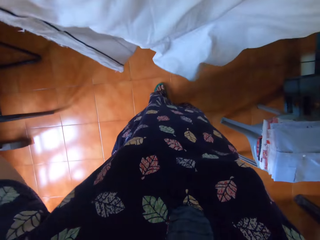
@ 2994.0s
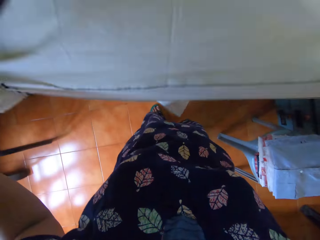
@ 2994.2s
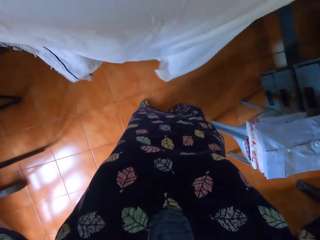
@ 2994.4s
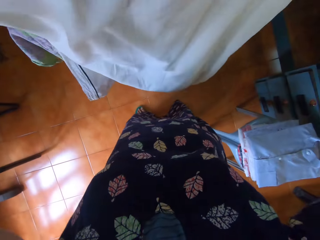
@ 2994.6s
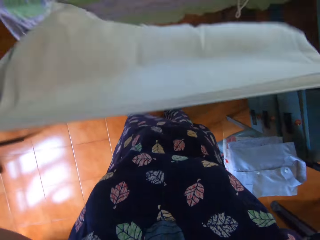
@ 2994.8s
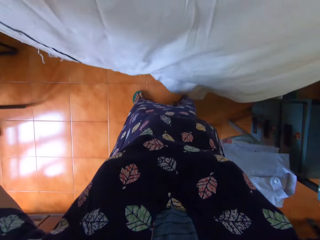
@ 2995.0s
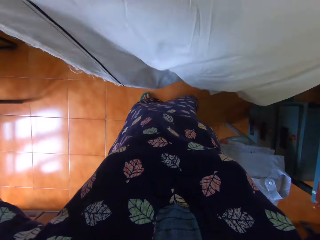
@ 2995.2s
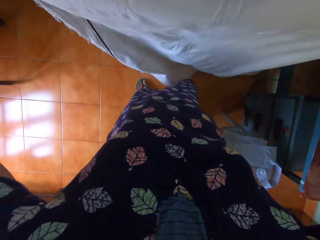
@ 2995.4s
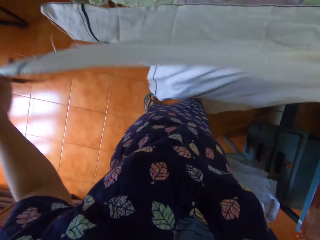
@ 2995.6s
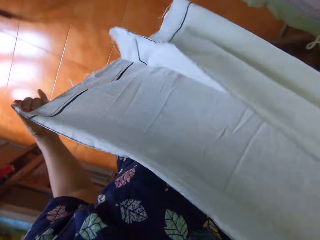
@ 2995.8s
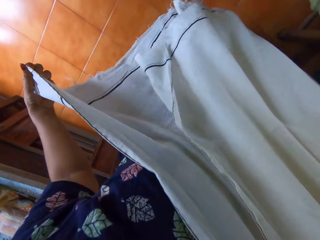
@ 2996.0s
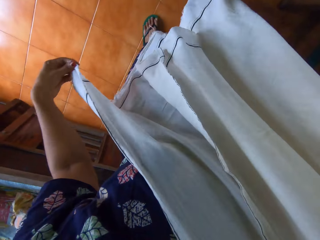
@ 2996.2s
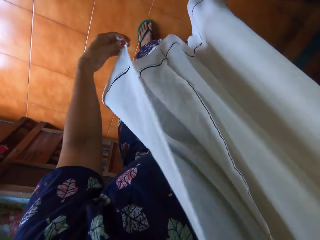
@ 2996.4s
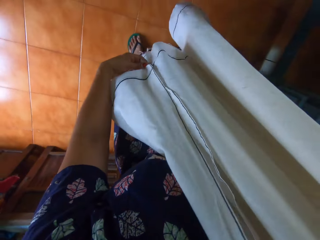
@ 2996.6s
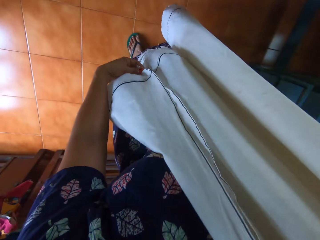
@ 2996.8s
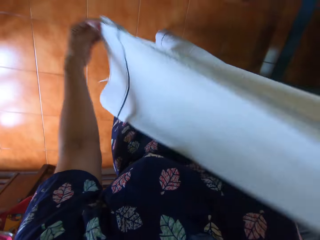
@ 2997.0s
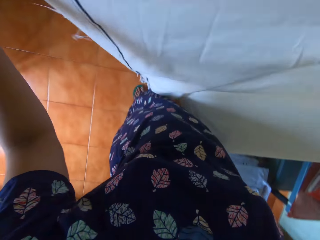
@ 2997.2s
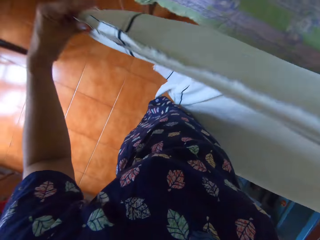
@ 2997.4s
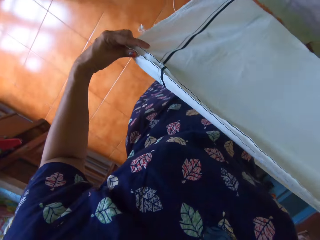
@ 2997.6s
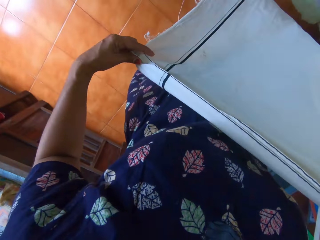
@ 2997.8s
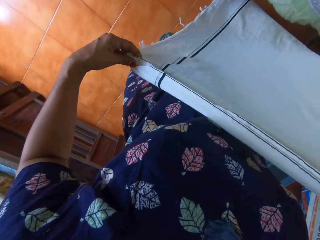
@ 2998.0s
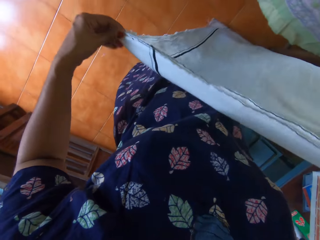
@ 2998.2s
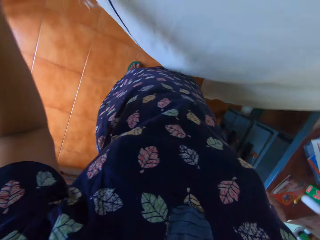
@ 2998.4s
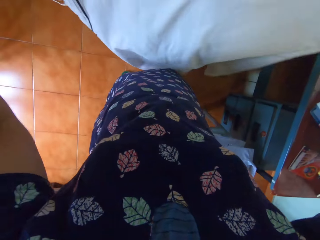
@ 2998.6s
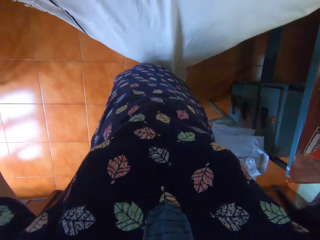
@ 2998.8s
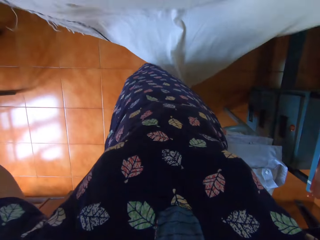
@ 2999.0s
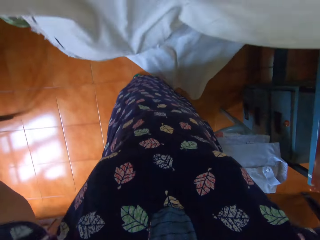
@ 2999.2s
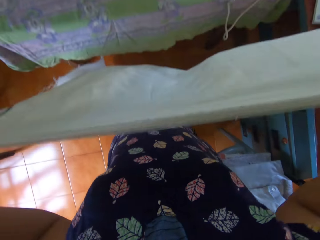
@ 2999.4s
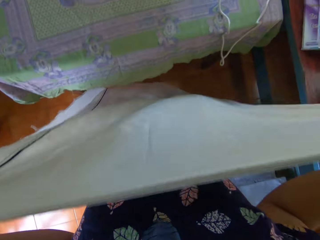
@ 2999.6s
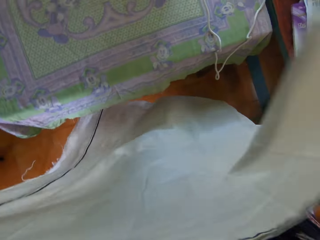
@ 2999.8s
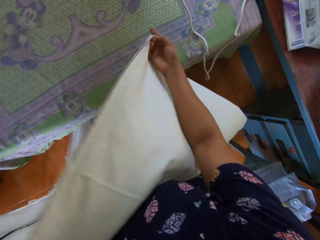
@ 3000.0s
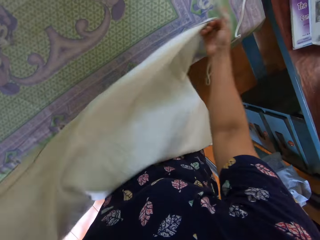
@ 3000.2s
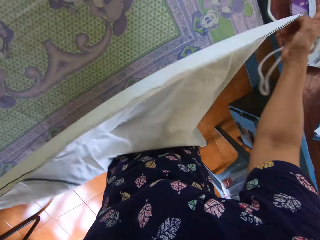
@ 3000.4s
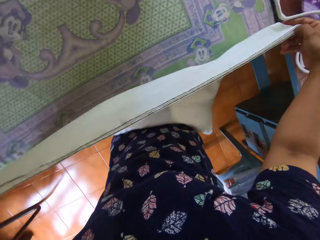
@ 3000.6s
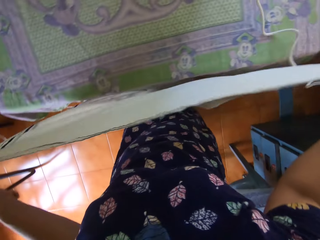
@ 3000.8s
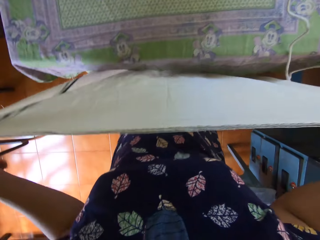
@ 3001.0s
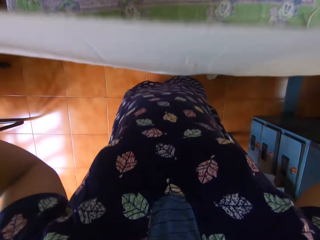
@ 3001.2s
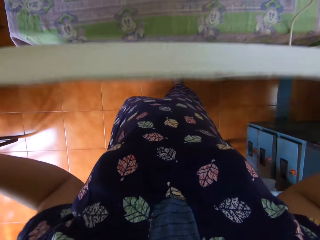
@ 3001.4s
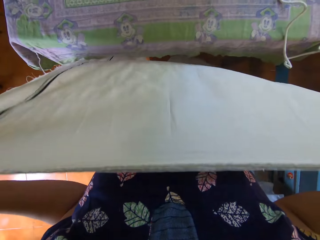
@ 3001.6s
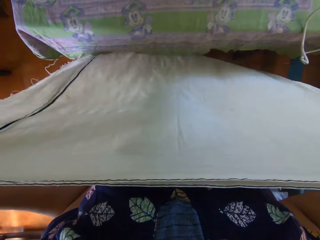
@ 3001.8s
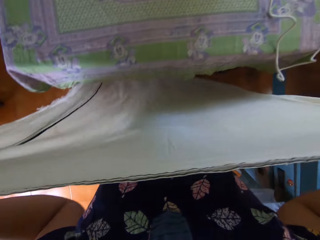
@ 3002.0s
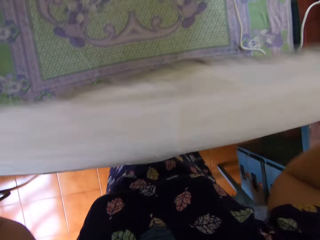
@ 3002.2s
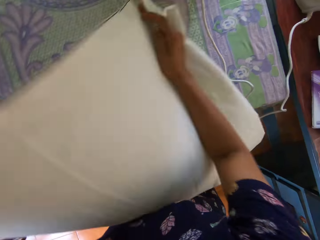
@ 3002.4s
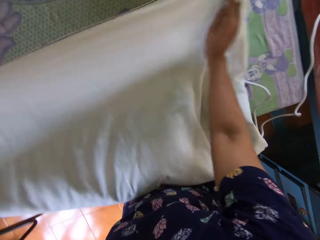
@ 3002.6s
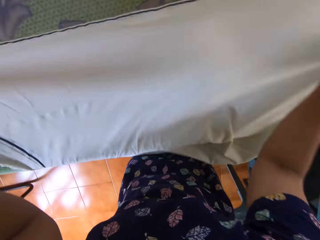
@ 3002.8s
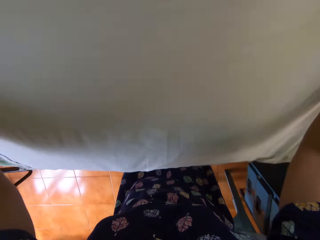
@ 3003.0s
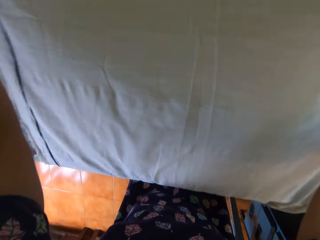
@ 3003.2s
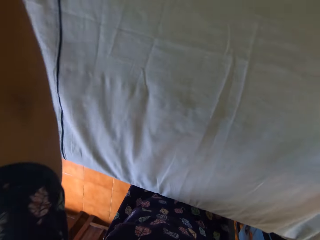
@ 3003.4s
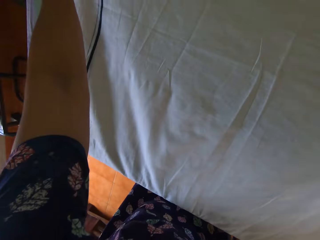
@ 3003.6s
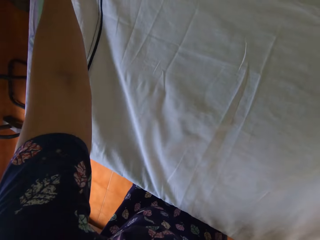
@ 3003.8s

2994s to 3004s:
The camera wearer holds up the bedsheet with both hands. She flaps the bedsheet with both hands and lowers the bedsheet with both hands. She folds the fabric. She adjusts the ends of the bedsheet with her left hand. She holds up the bedsheet with both hands. She lifts up the fabric. She moves the iron's cable with a finger. She stretches the fabric on the table. She lifts the fabric with both hands. She spreads the fabric on the table.

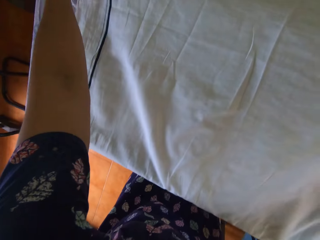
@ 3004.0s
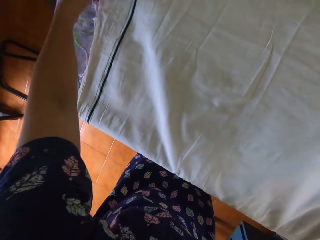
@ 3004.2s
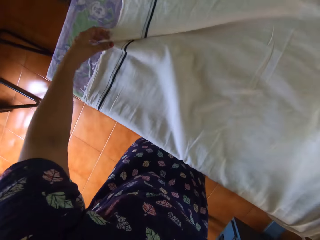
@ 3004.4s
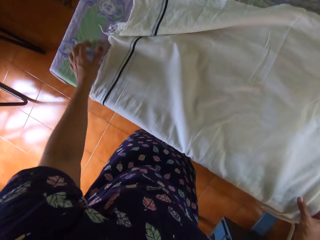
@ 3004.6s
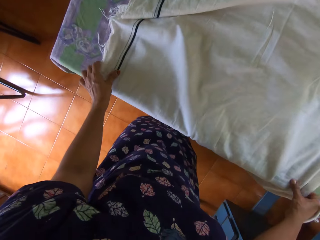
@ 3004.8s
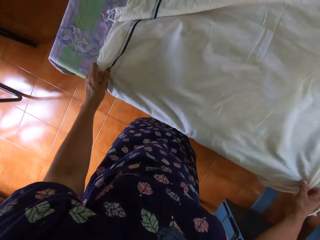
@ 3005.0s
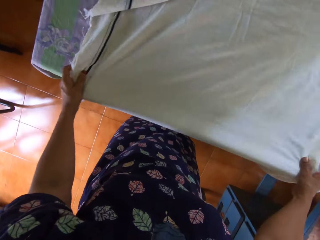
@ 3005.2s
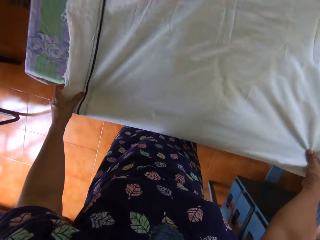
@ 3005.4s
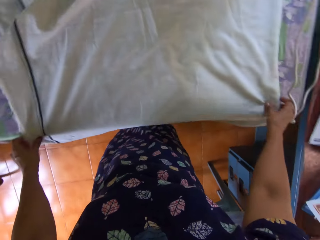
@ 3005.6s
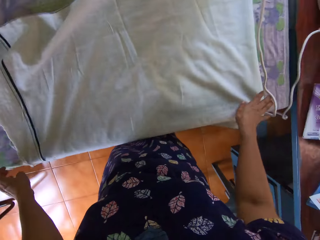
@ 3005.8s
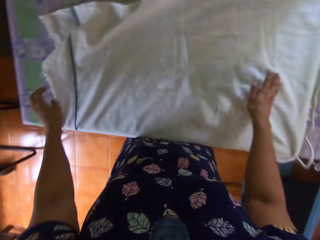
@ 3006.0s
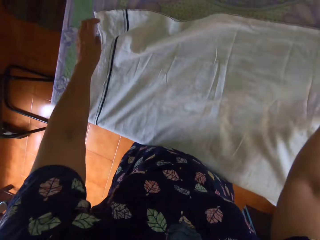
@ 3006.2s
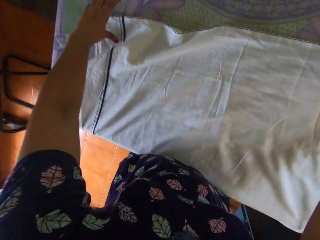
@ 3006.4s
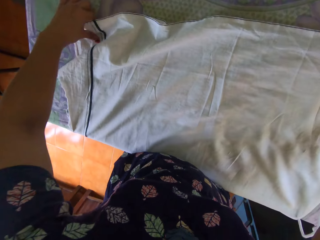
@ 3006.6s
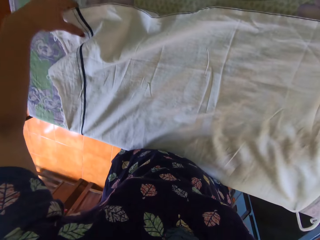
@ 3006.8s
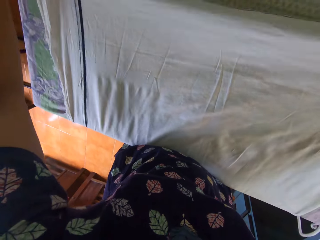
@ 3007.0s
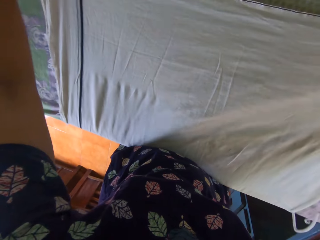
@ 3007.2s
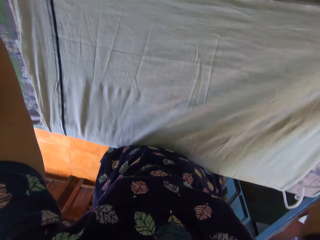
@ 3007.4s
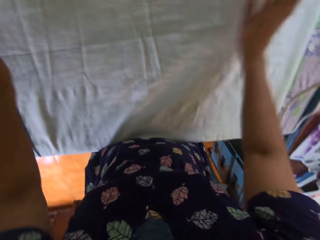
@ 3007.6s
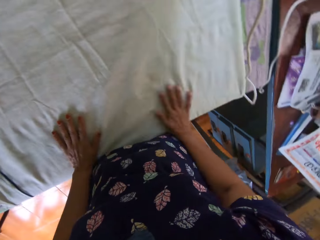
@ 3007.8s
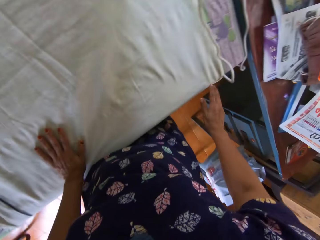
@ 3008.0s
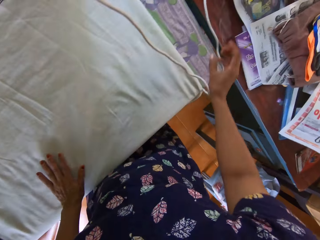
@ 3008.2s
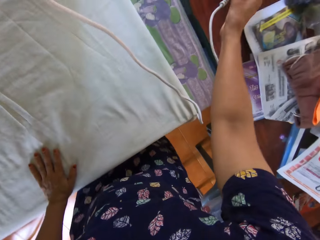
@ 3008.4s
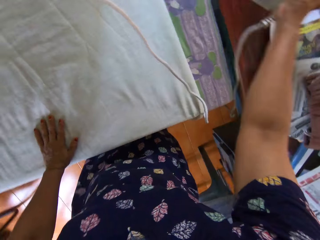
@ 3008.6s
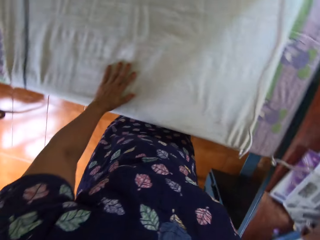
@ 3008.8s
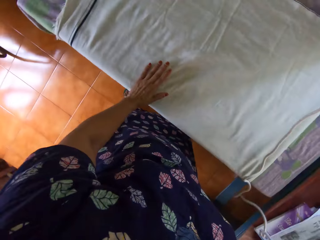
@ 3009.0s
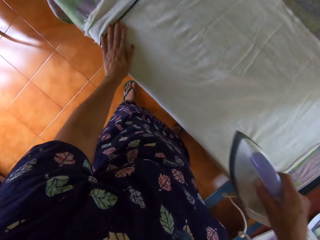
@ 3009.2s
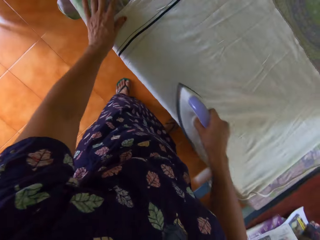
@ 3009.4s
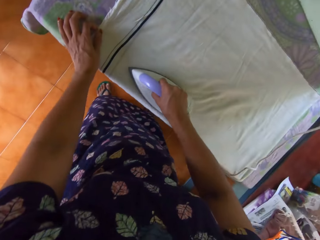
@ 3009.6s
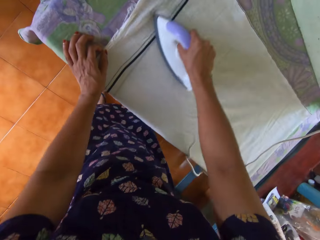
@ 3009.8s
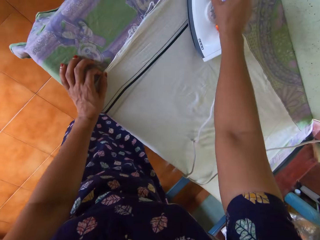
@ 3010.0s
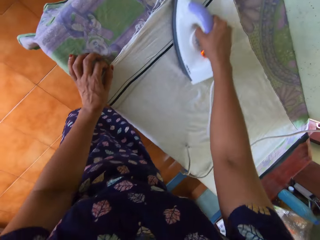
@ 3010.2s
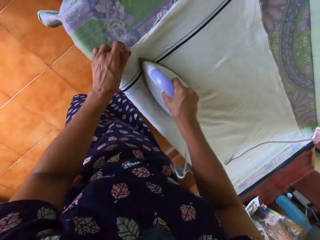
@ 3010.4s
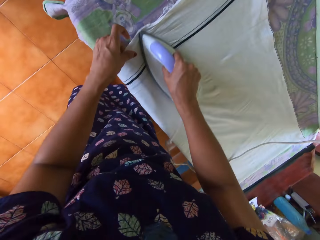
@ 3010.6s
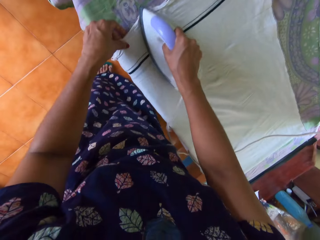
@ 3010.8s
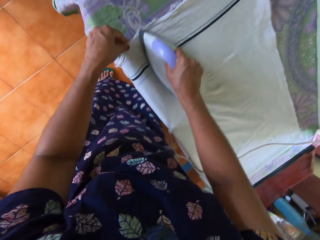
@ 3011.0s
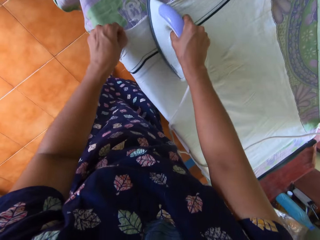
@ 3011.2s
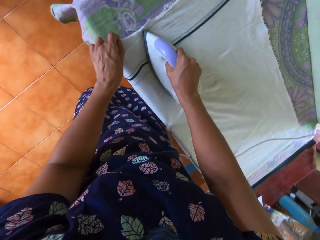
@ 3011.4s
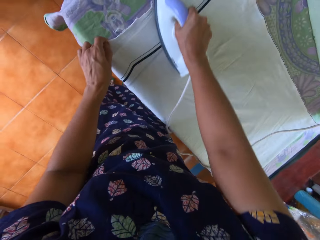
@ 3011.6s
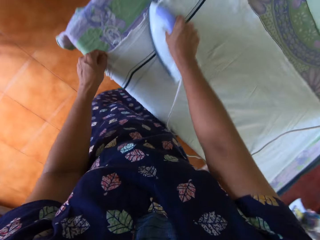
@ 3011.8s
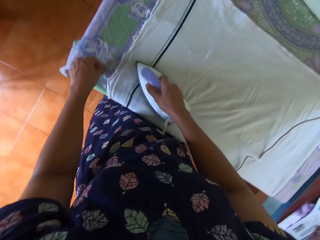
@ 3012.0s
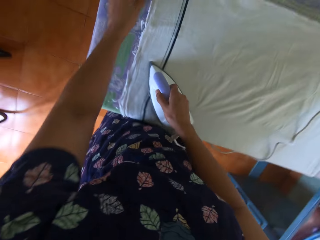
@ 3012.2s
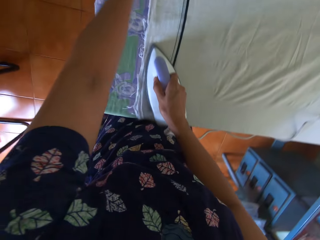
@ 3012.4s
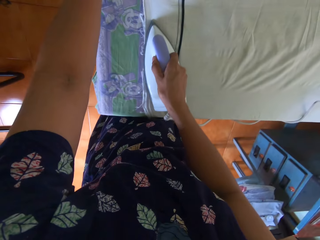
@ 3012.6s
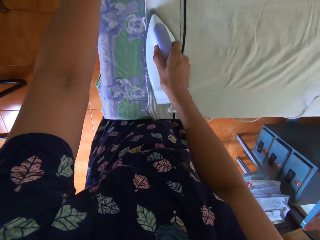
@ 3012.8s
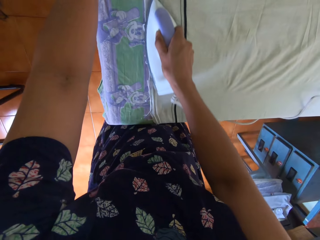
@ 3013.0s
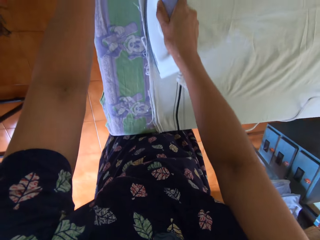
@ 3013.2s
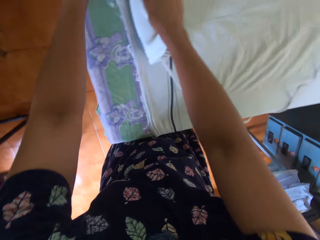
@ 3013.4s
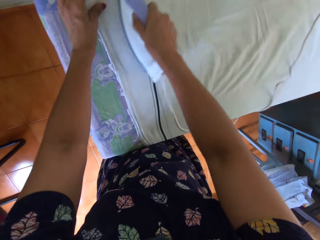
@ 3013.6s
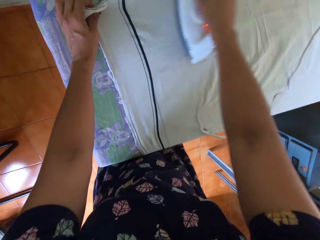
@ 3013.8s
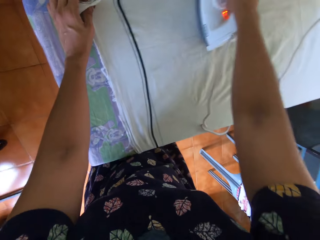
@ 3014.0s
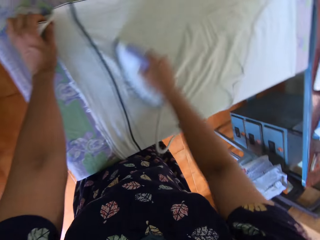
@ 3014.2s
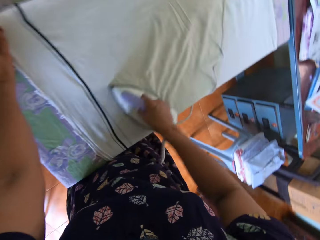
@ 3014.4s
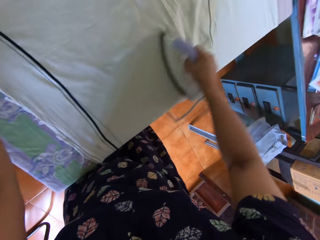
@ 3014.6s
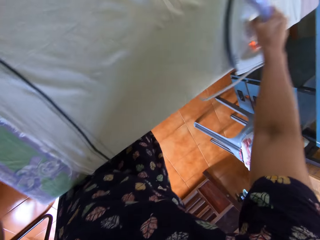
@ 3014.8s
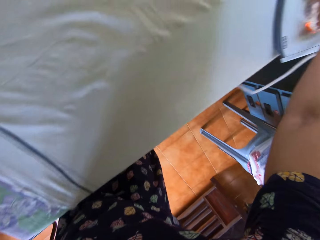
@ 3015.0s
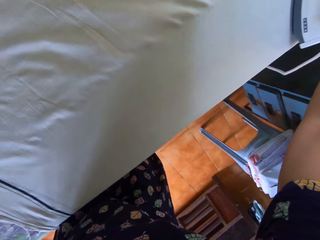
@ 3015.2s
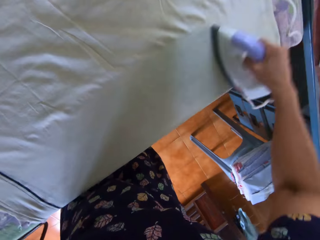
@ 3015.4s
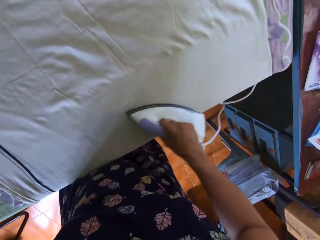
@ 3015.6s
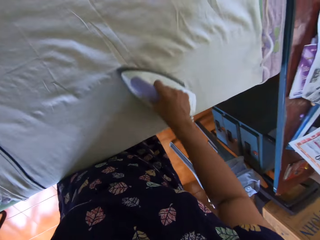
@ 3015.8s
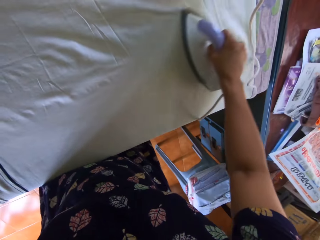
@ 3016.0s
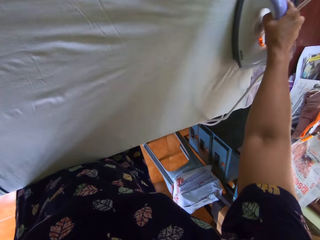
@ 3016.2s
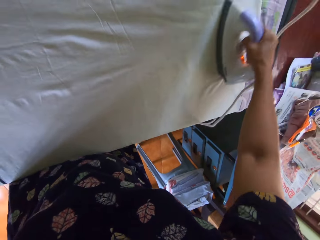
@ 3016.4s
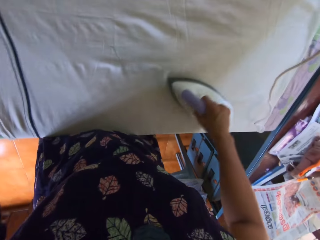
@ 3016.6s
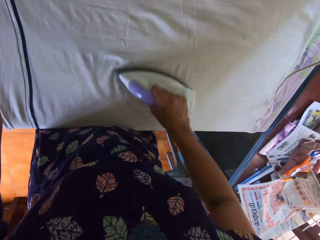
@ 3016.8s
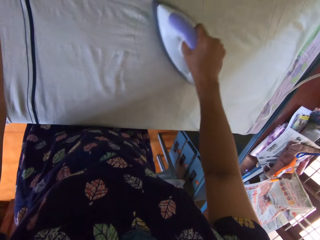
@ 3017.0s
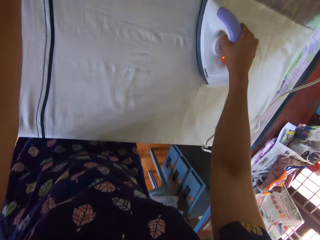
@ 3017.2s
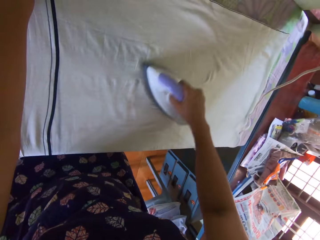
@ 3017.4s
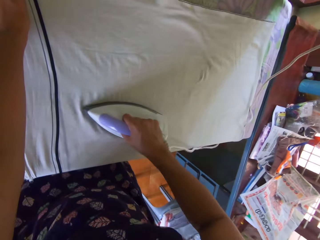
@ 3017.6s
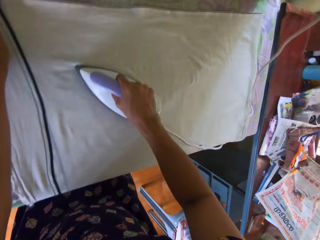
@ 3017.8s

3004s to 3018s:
The camera wearer places the bedsheet on the table with both hands. She holds the fabric with both hands on the table. She stretches the fabric. She looks around the house. She moves her left hand from the fabric. She adjusts the bedsheet on the table with both hands. She moves her right hand on the fabric. She moves the fabric with both hands. She stretches the fabric on the table with both hands. She looks around. She places both hands on the fabric, moves both hands on the fabric and removes one hand from the fabric. She stretches her right hand on the table. She picks up the pressing iron from the second table with her right hand. She places the iron on the white fabric. She irons the white fabric. She straightens the bedsheet with the pressing iron in her right hand. She irons the fabric left to right. She moves her left hand fingers on the fabric. She straightens the bedsheet with her left hand. She irons the fabric. She moves the iron on the edges of the fabric. She holds the fabric with her left hand. She irons the fabric.
